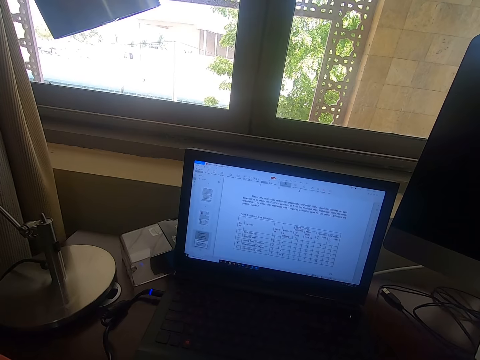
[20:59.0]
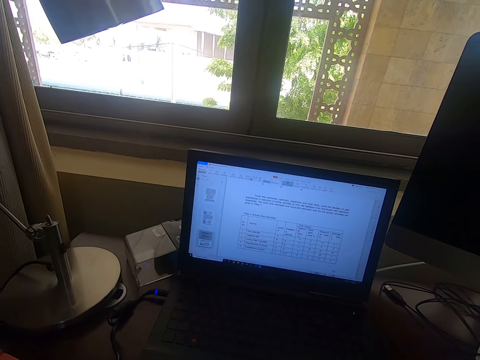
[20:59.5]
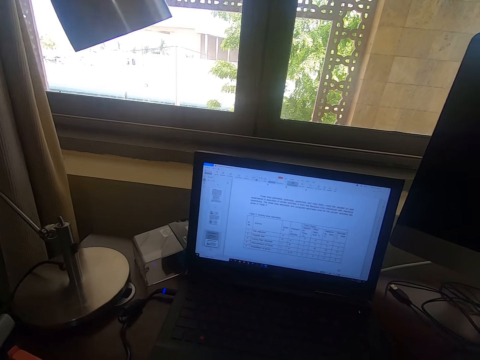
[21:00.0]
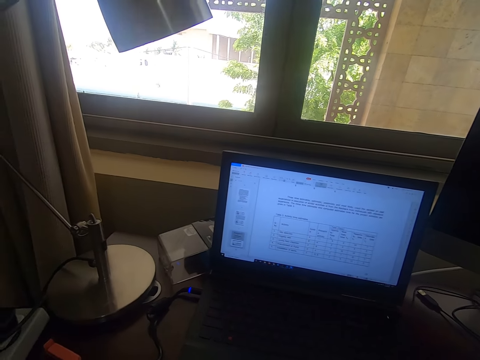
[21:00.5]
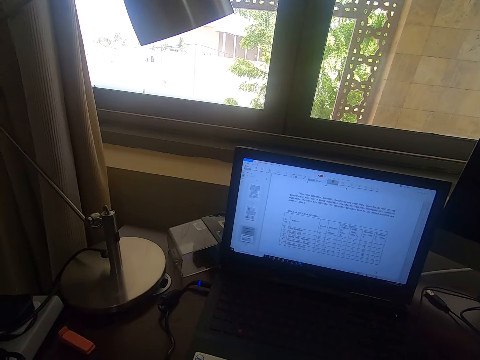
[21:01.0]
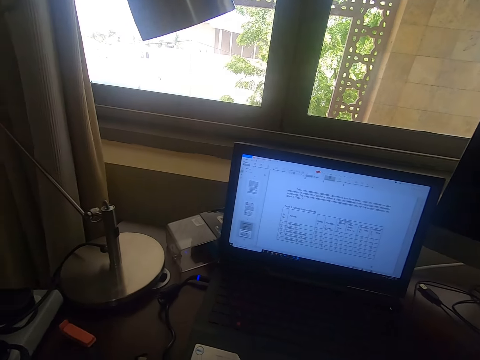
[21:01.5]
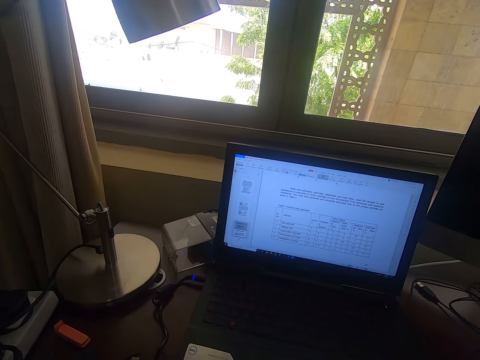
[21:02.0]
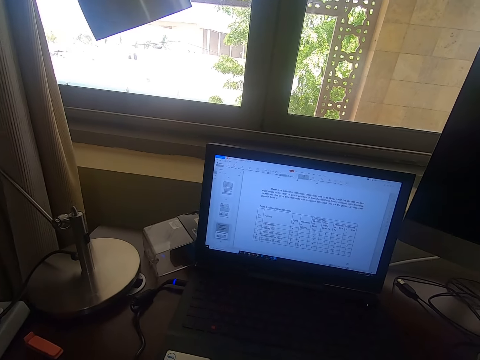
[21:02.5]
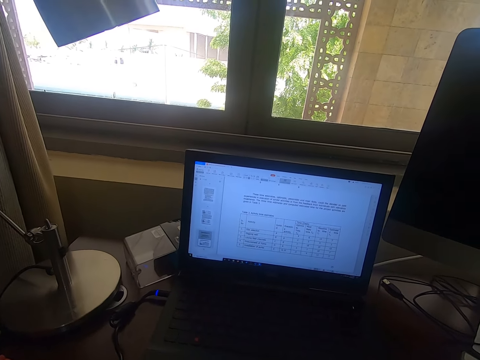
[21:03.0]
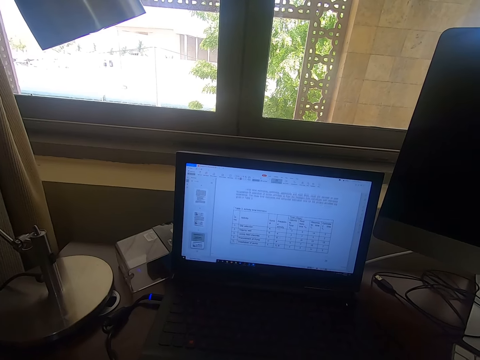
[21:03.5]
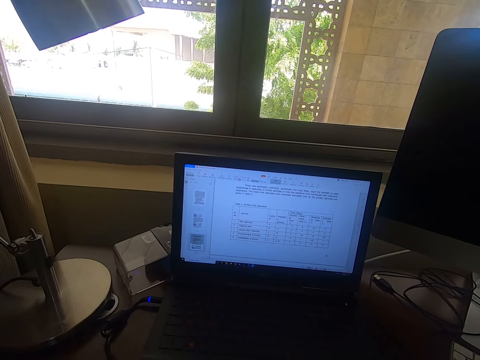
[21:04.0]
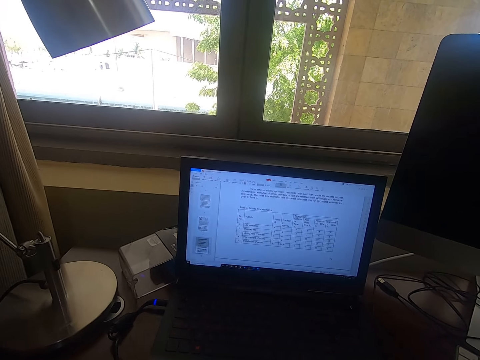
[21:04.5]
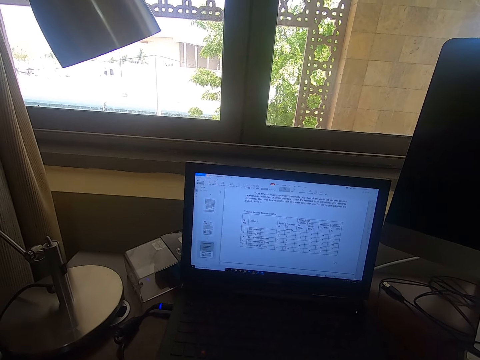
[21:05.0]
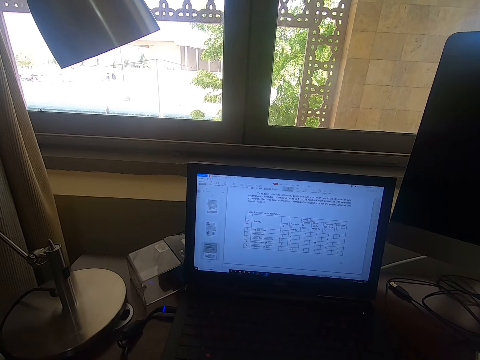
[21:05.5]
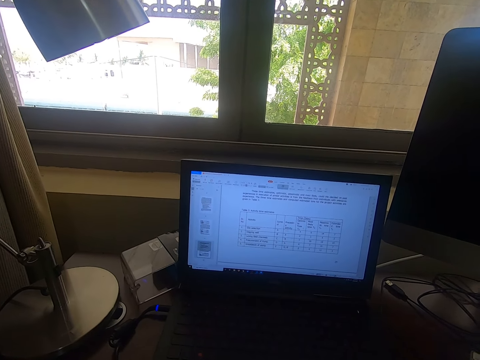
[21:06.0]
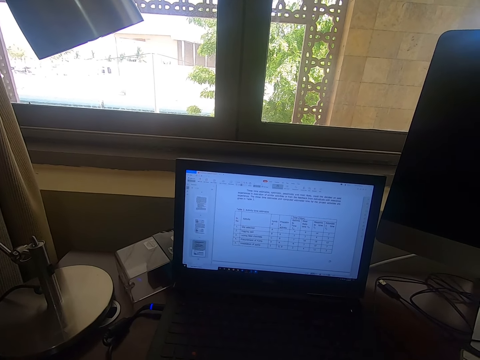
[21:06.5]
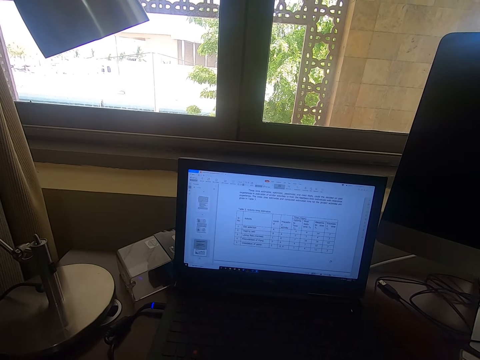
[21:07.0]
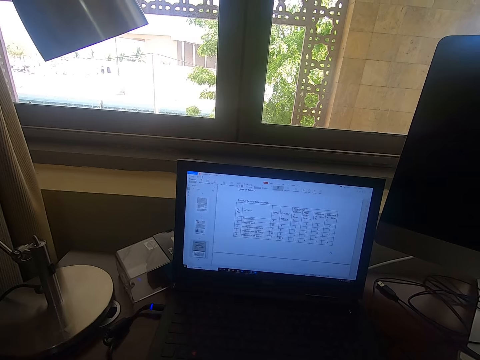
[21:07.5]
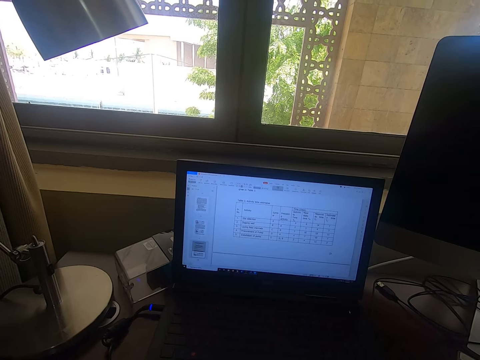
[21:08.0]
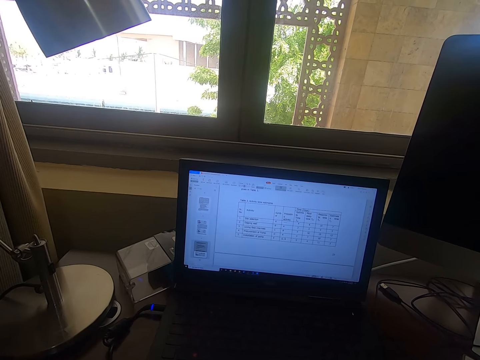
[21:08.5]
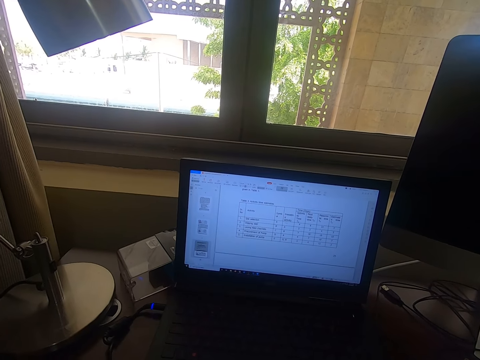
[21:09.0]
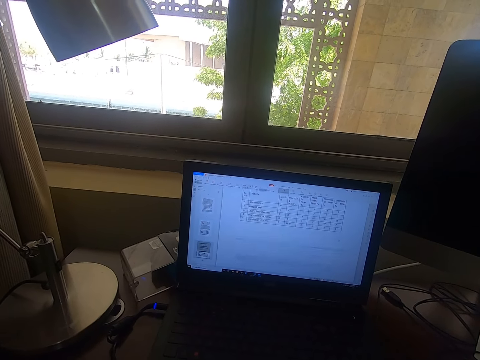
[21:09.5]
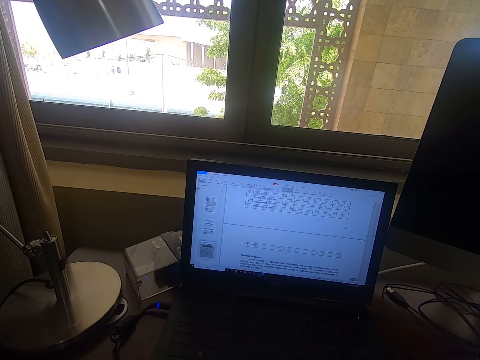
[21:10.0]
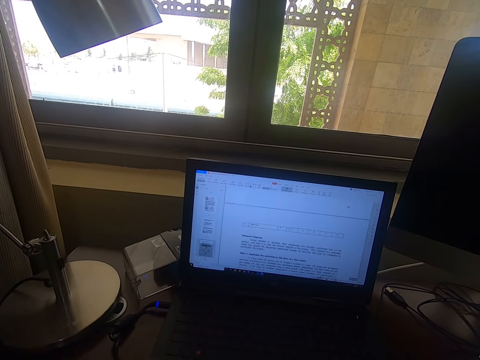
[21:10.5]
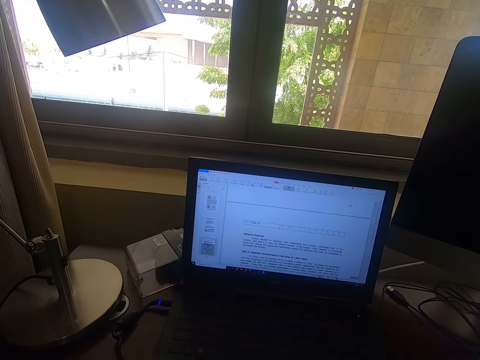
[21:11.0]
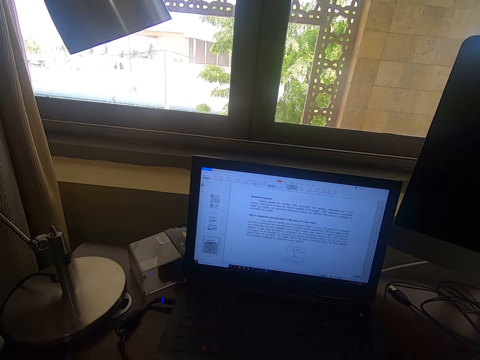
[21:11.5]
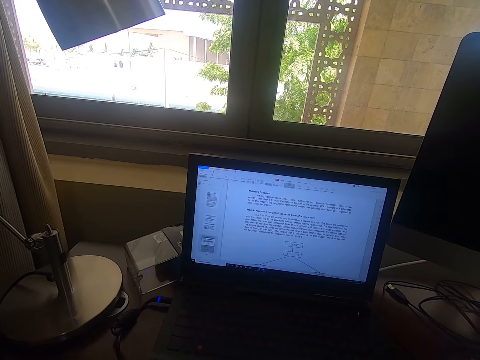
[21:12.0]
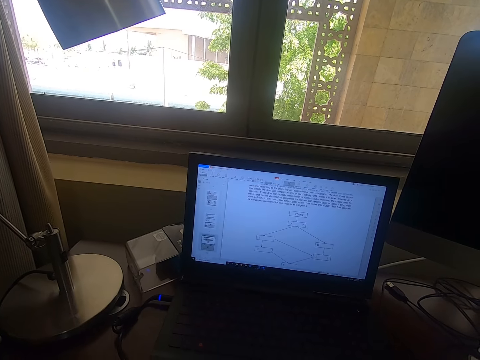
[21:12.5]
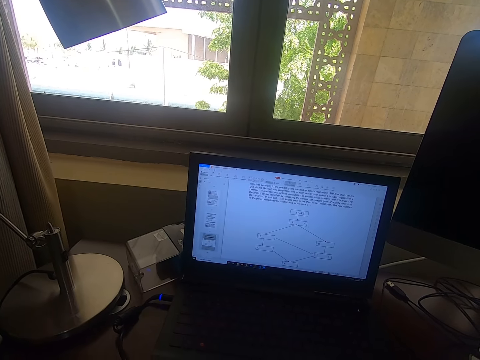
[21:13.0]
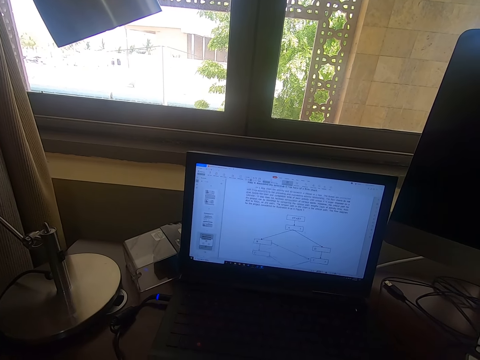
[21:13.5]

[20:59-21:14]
The camera wearer scrolls the mouse.

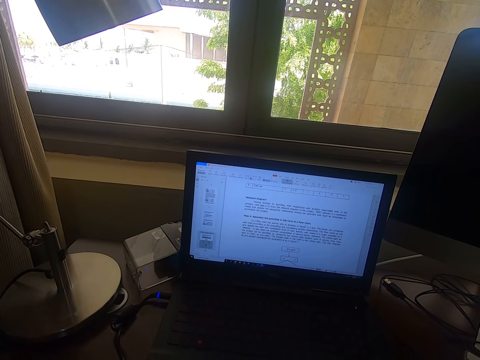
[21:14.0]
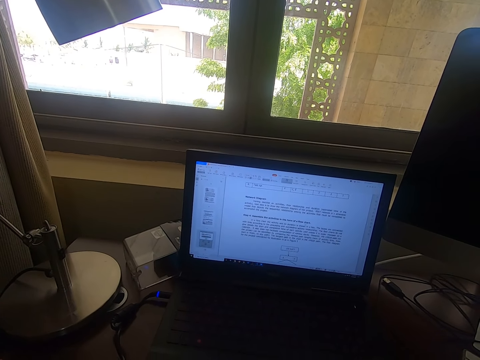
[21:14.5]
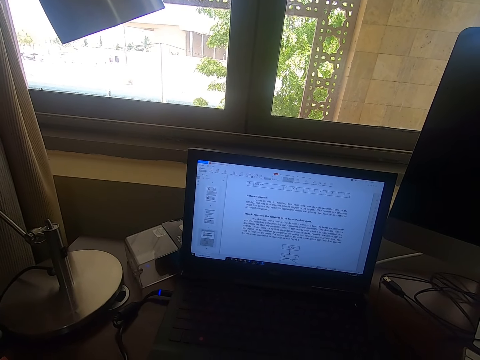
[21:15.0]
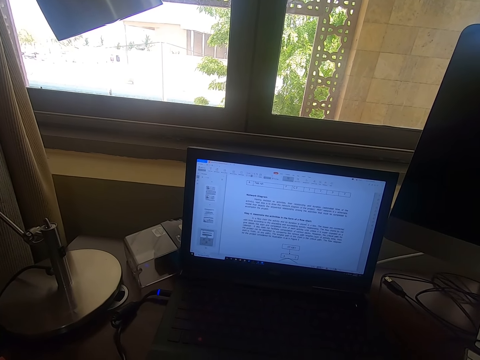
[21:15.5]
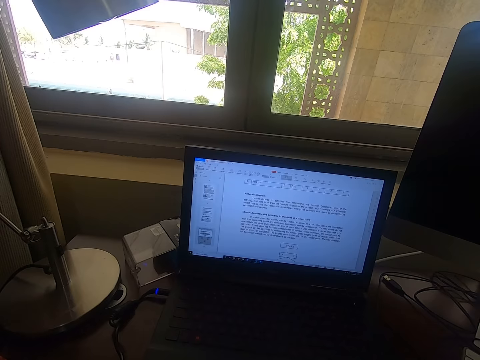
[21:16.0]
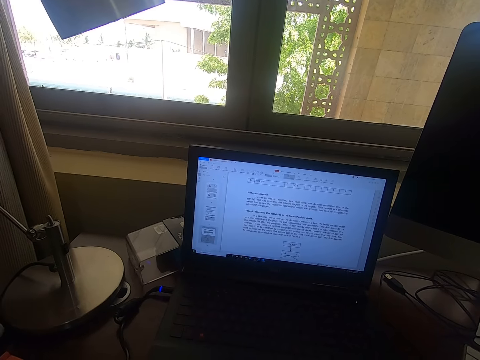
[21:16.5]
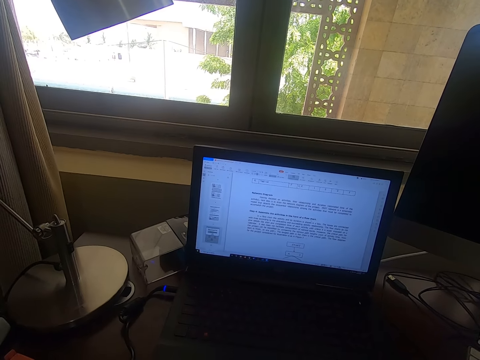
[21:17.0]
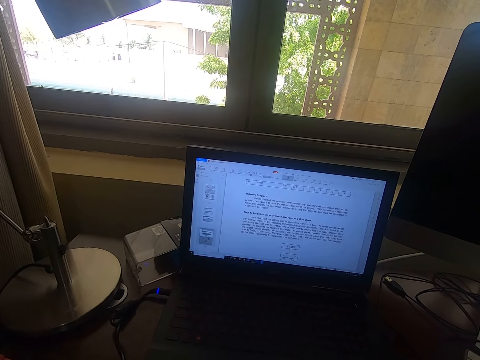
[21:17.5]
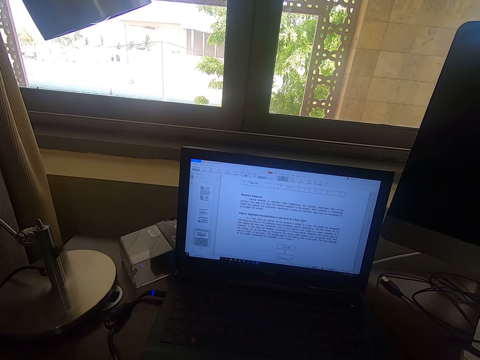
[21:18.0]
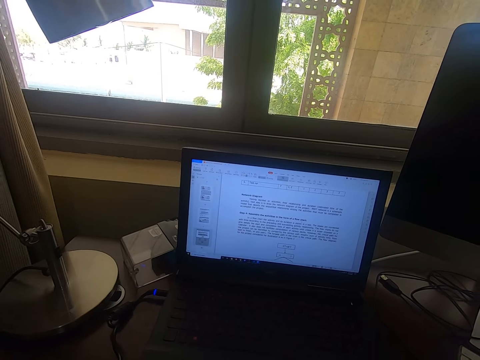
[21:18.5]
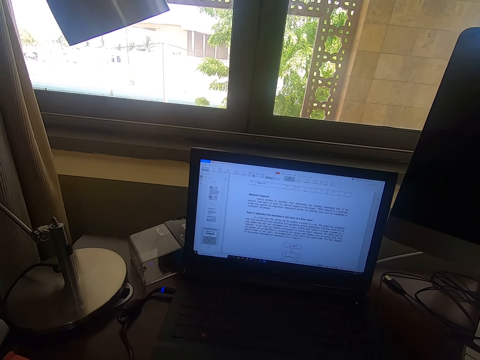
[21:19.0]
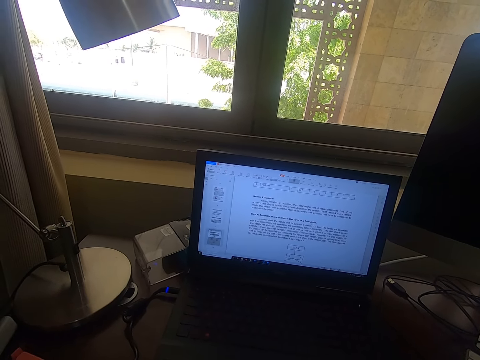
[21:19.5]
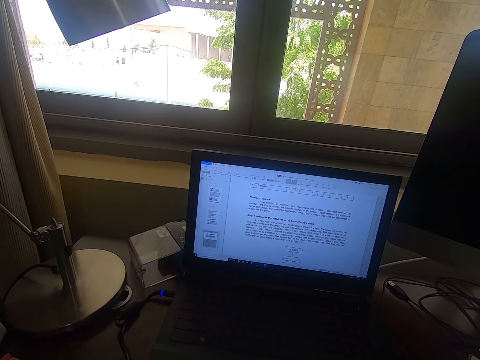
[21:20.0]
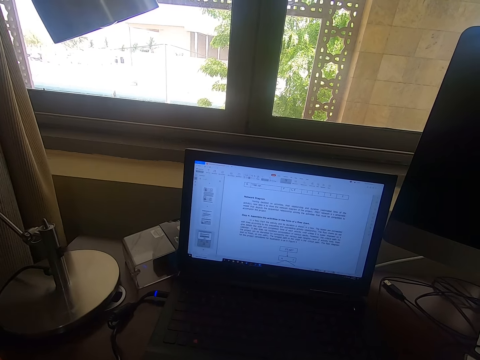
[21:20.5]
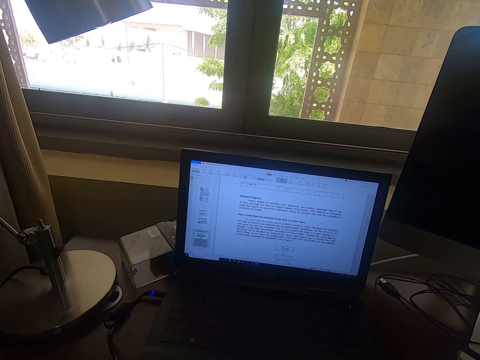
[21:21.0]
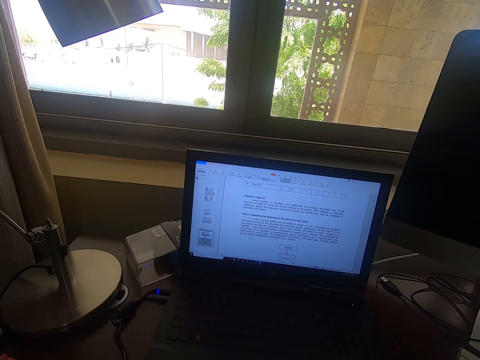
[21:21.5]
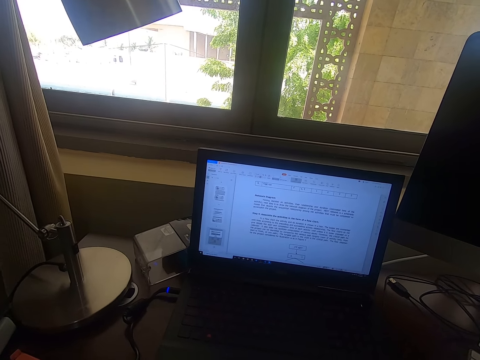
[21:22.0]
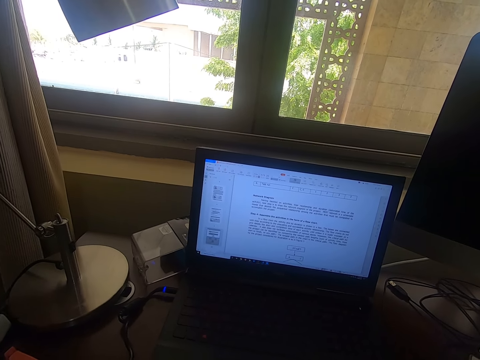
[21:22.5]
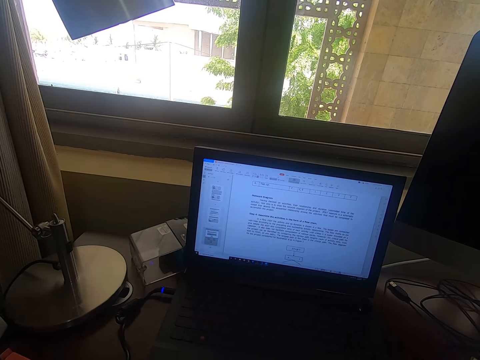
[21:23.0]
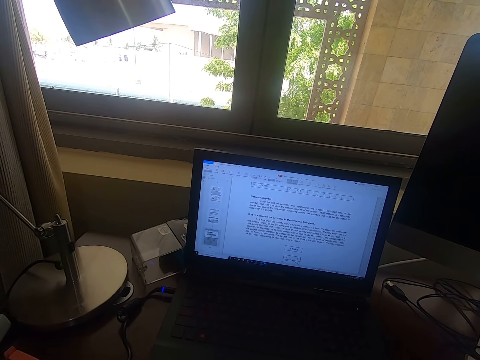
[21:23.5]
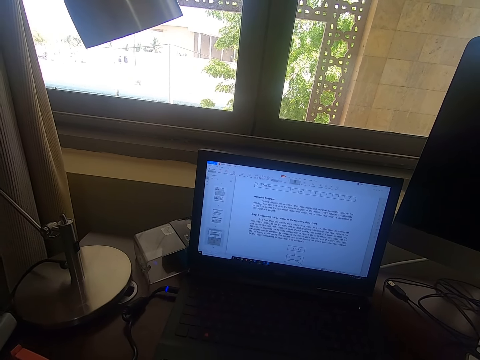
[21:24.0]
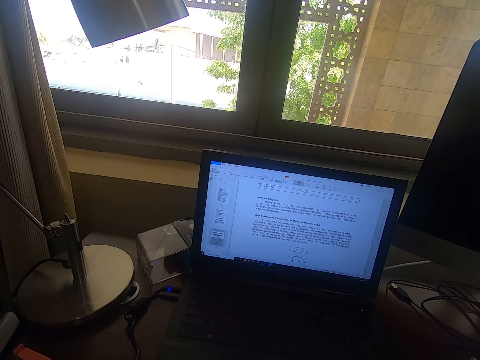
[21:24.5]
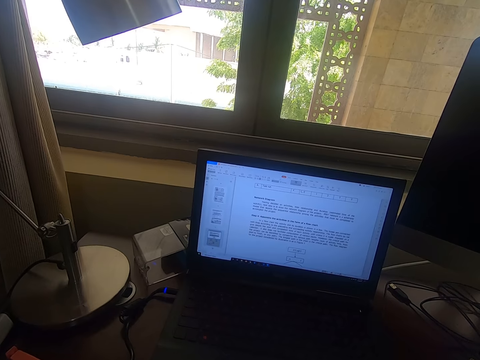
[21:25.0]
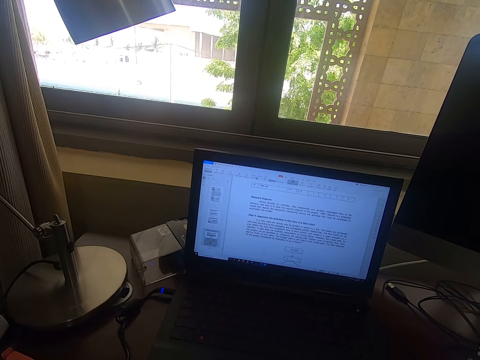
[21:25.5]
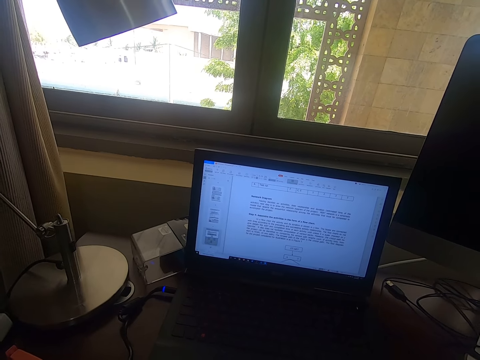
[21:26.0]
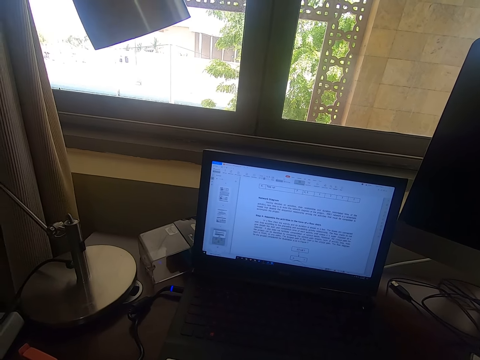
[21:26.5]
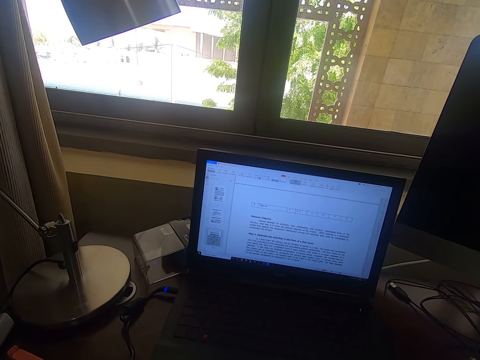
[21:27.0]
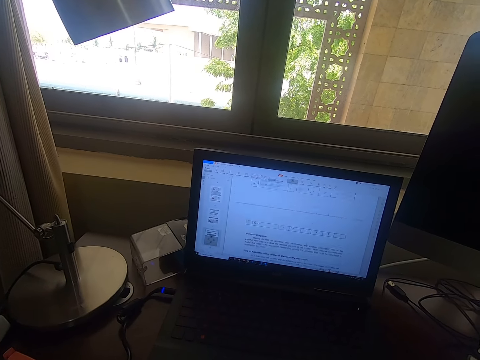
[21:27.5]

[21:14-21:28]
The camera wearer looks around.
